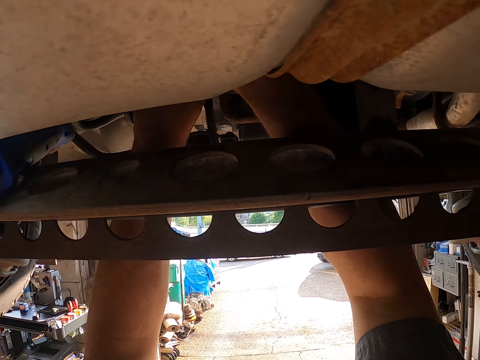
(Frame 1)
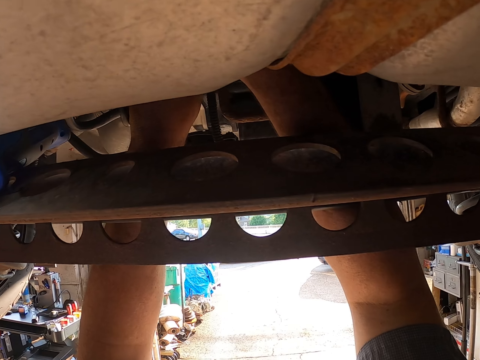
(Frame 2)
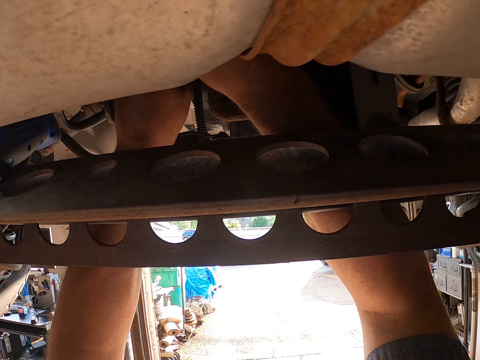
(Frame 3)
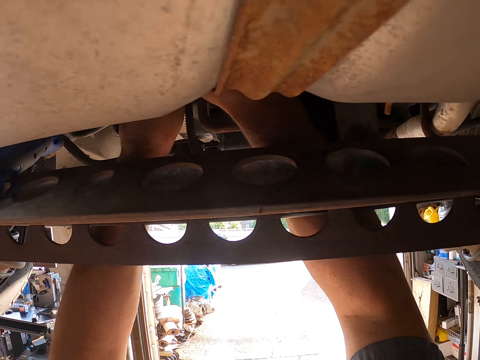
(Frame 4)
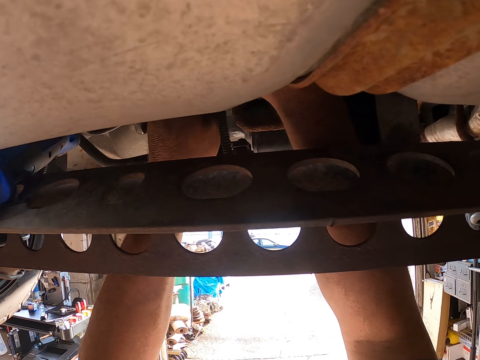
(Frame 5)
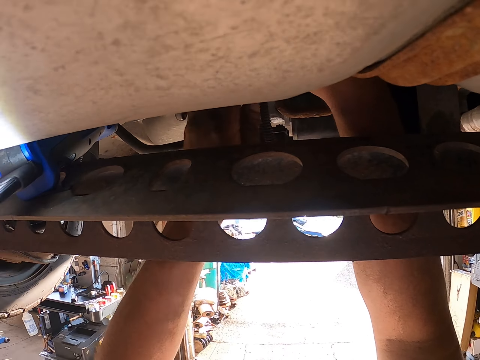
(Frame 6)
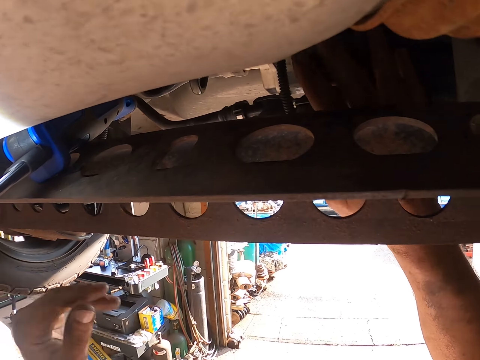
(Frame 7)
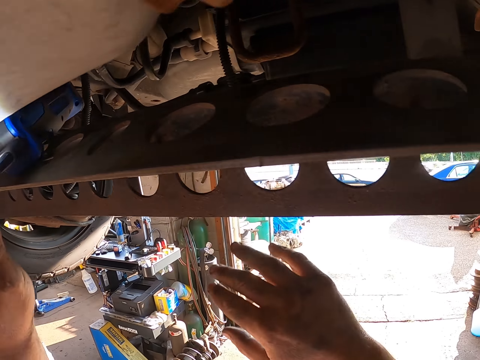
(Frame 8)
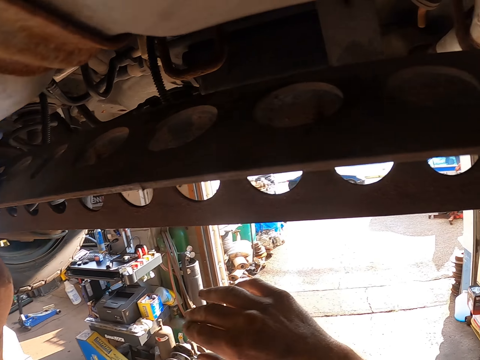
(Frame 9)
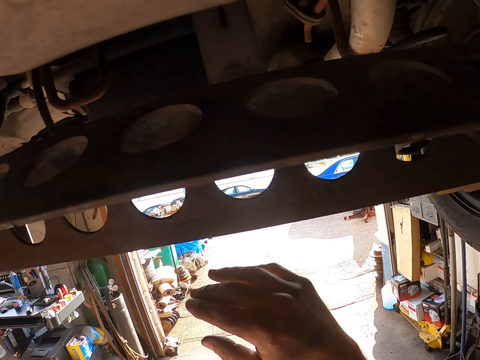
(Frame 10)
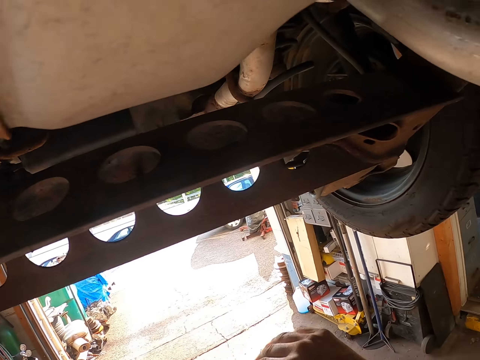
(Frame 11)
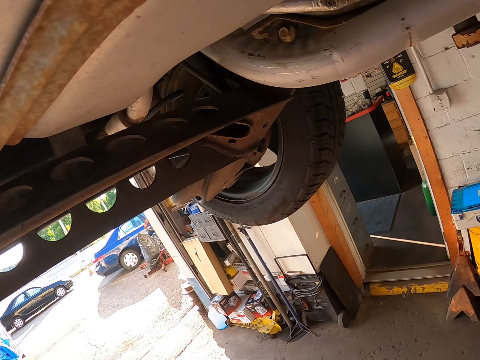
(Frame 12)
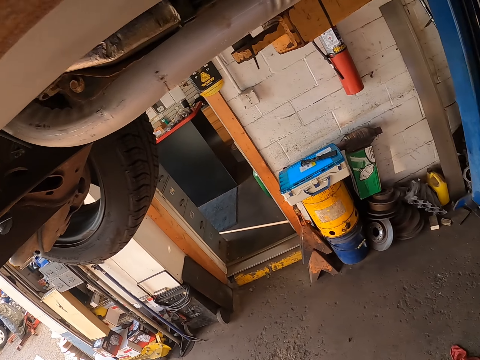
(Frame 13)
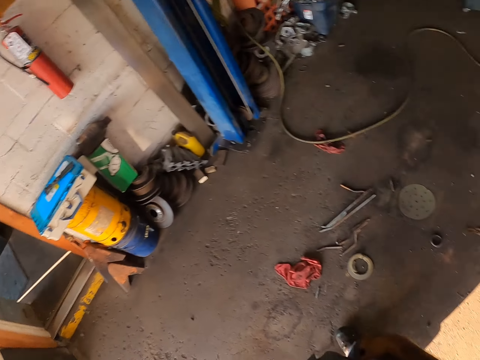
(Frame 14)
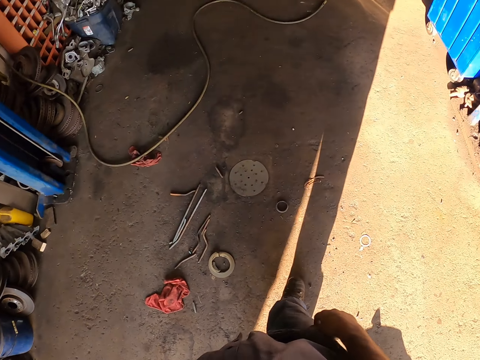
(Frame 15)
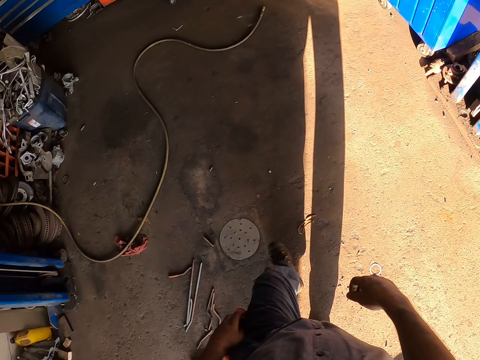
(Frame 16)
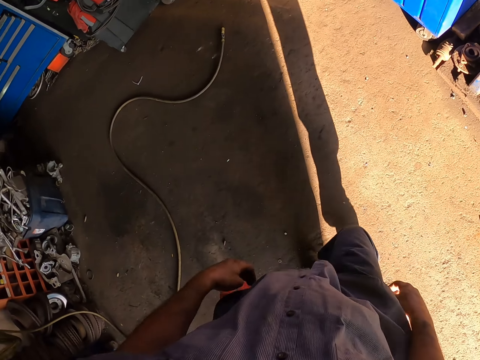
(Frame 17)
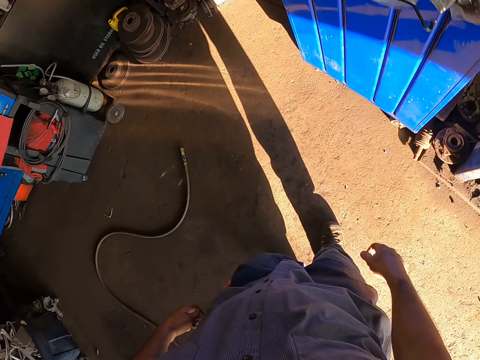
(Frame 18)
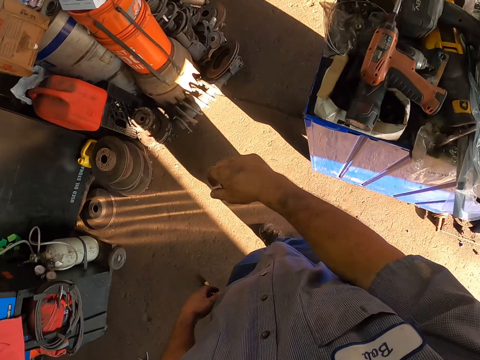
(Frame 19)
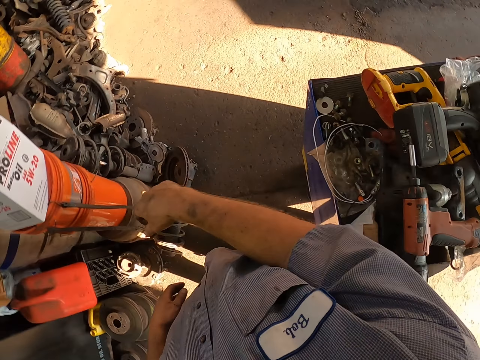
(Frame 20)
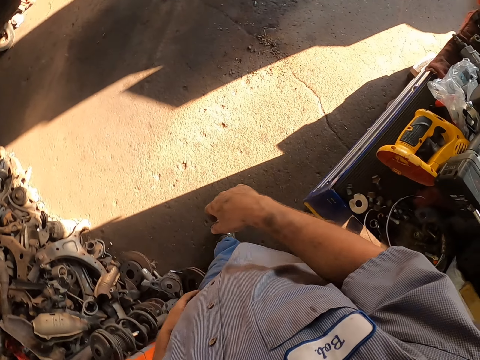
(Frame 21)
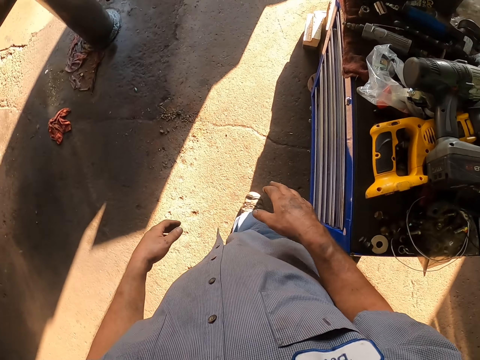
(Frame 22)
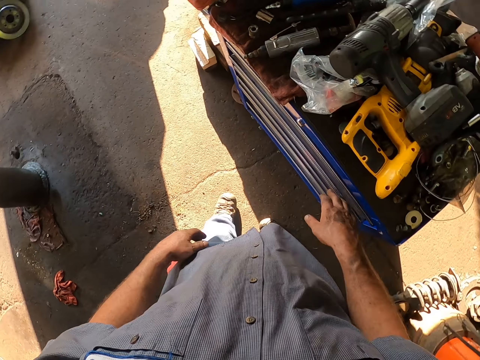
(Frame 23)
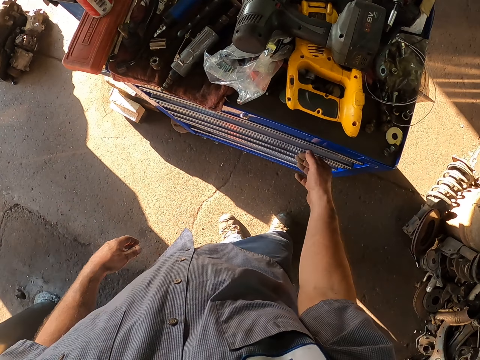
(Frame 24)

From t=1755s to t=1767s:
The camera wearer removes their hand from the car chassis. They hold the flashlight and walk around.

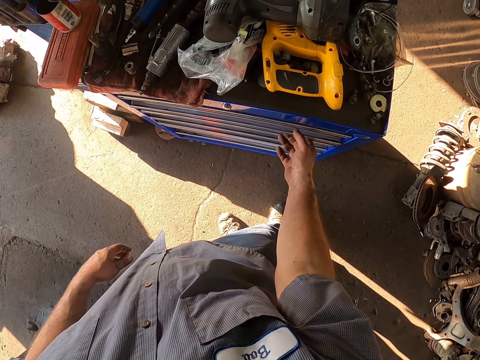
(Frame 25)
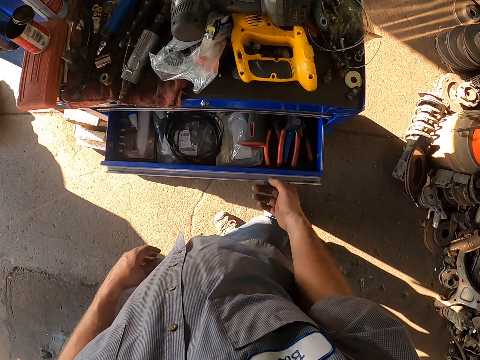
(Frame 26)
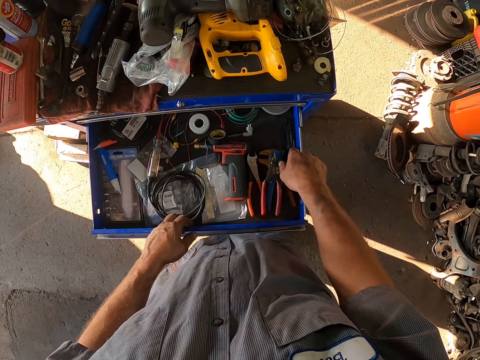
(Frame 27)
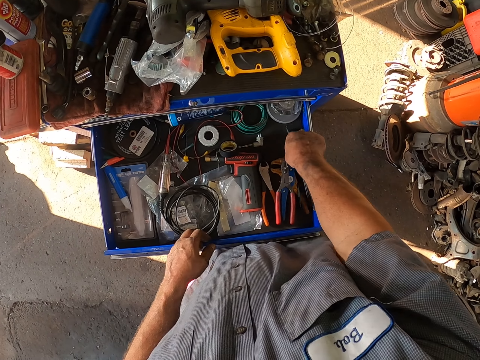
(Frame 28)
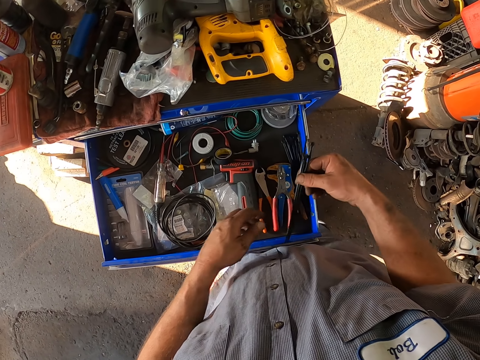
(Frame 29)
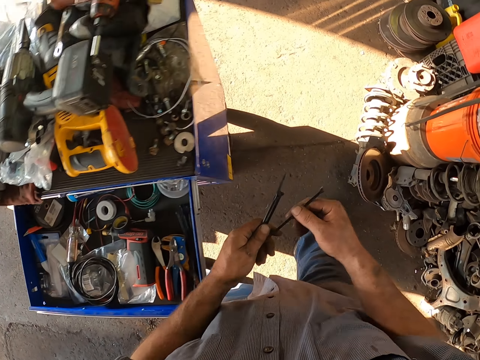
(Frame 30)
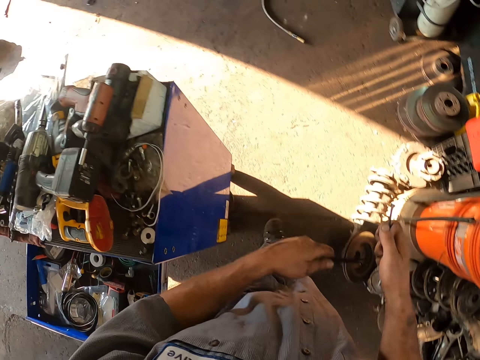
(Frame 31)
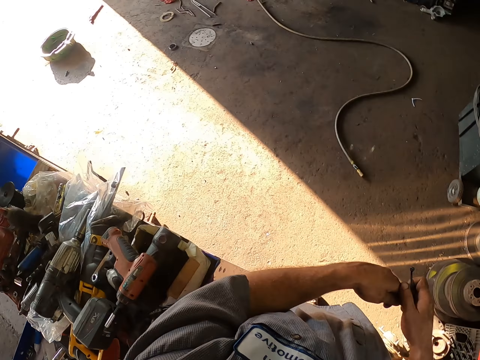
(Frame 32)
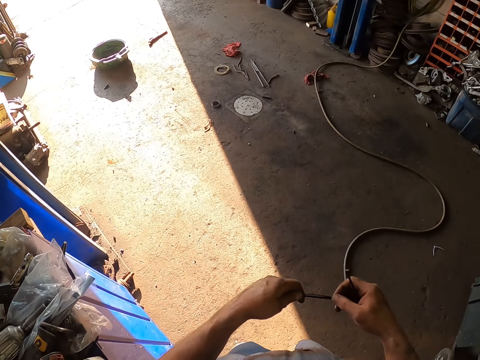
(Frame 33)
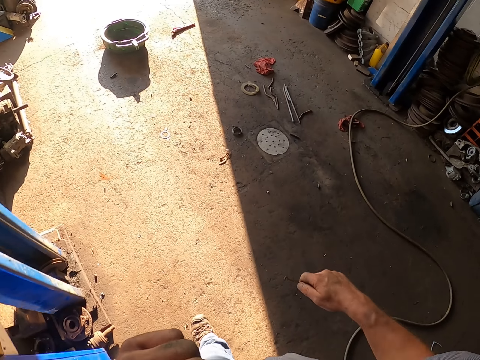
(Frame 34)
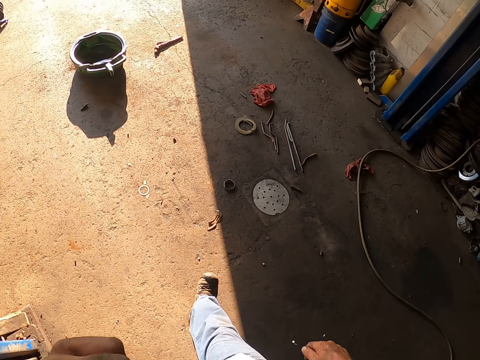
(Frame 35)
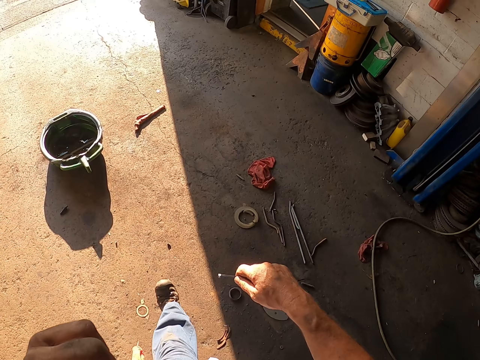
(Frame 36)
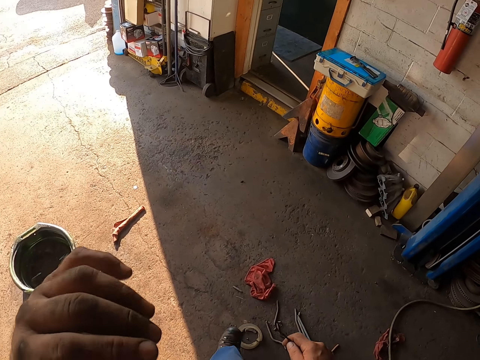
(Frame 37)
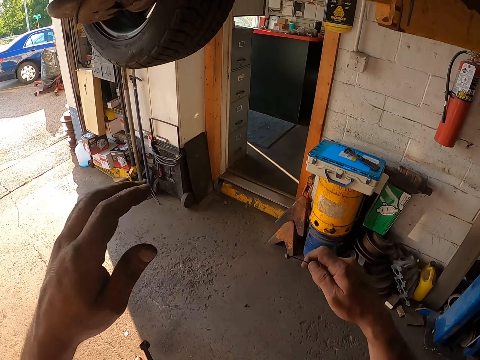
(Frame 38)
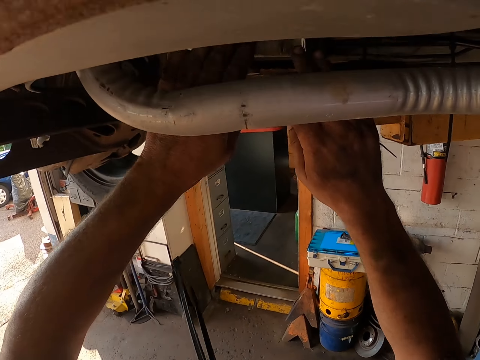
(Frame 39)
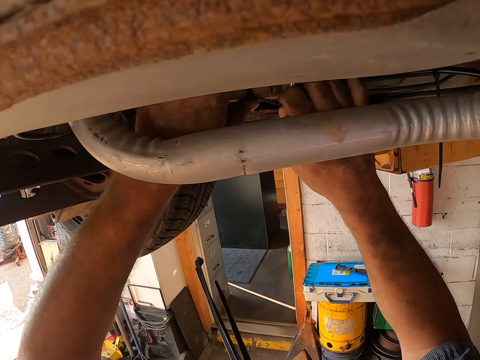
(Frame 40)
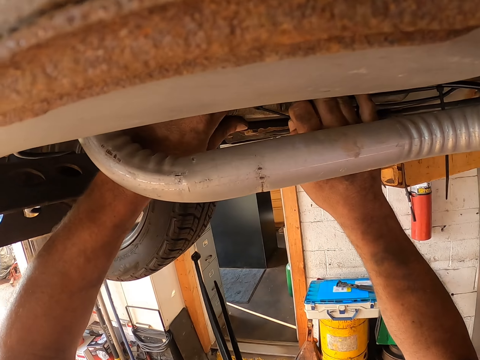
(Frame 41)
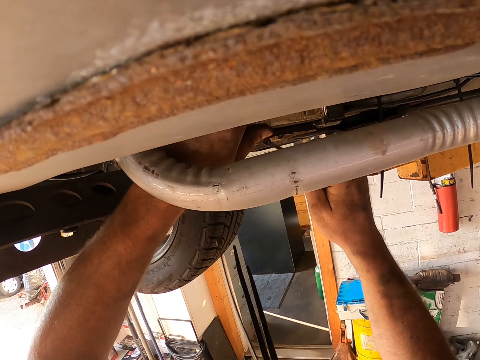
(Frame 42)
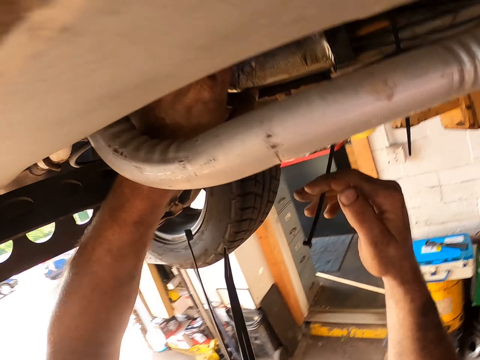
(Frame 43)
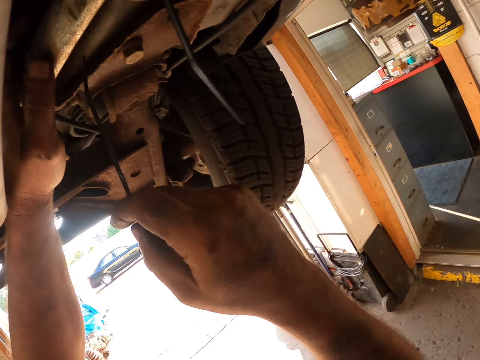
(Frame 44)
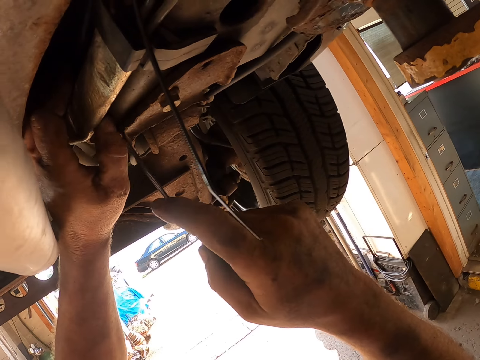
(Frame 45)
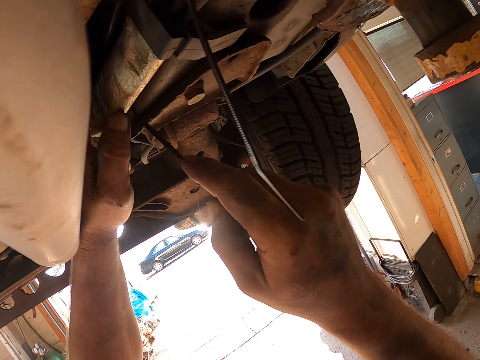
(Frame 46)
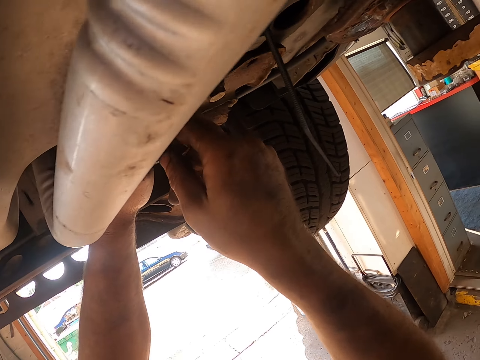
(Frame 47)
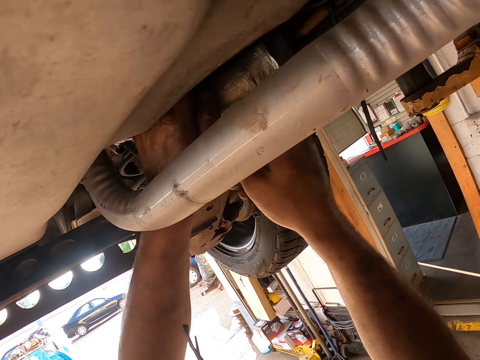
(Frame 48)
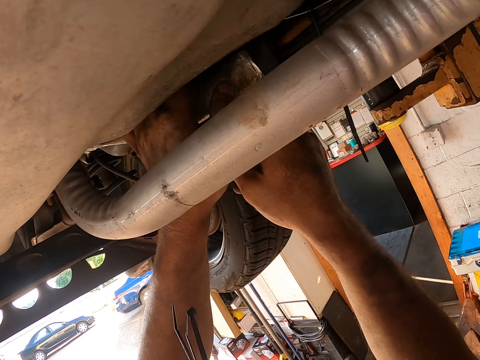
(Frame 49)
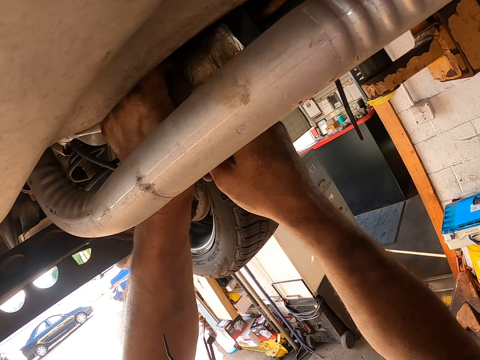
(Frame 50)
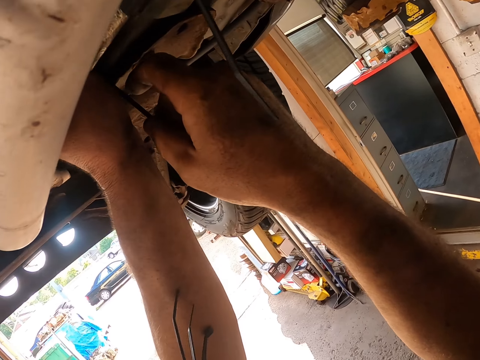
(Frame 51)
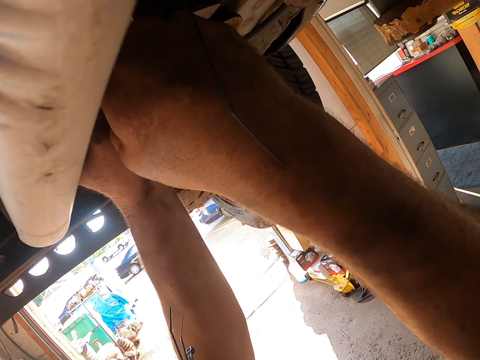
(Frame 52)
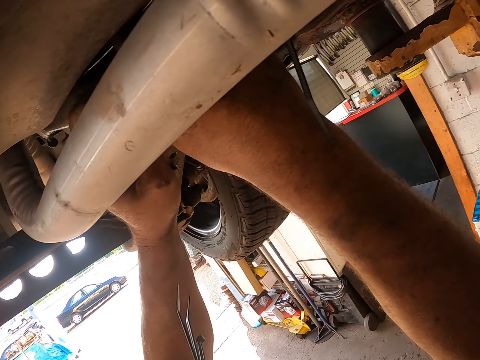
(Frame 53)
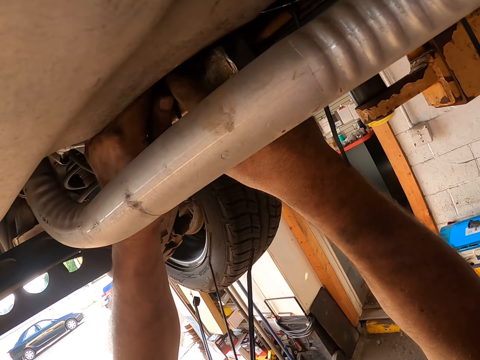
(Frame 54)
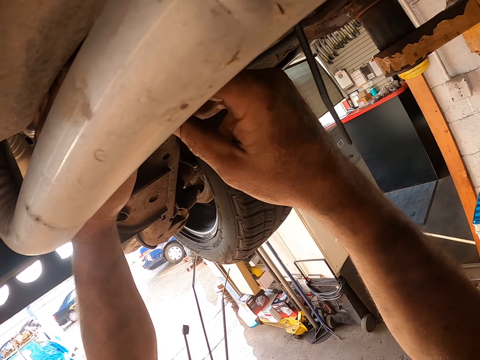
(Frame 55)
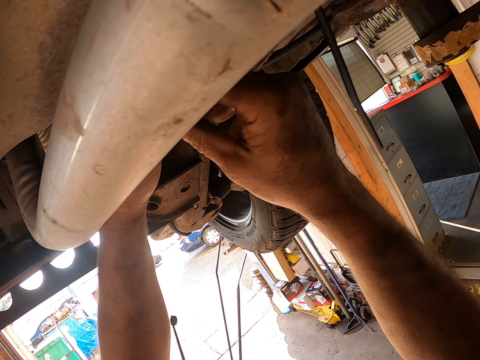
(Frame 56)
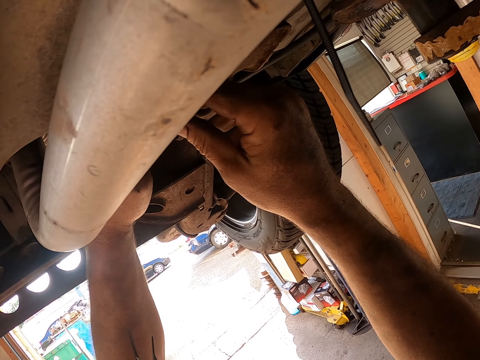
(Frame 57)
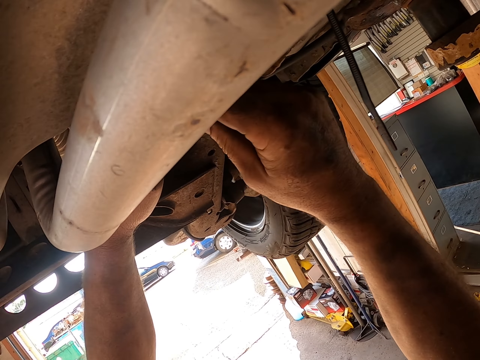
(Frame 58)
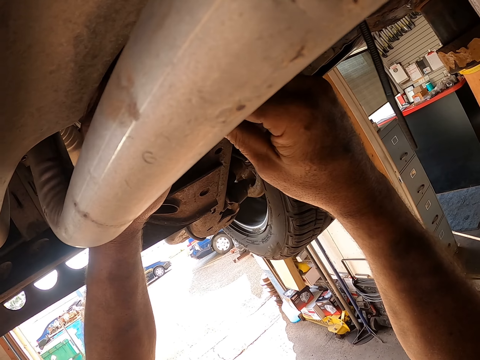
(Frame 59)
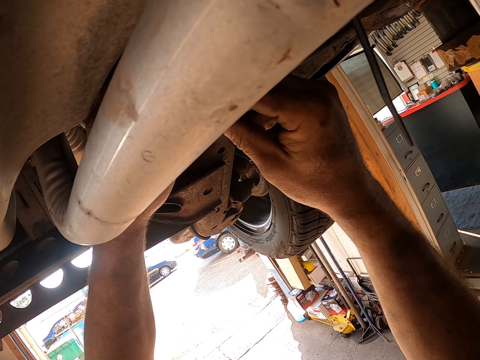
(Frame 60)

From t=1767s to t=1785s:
The camera wearer pulls the toolbox drawer. He holds the toolbox drawer. He picks up cable ties in the drawer. He holds the cable ties with the other hand. He walks around. He hits the cable ties. He puts the cable tie on his mouth. He moves the cable ties towards the face. He touches under the vehicle. He holds the car chassis. He ties part of the car chassis. He fixes the cable tie under the vehicle.
